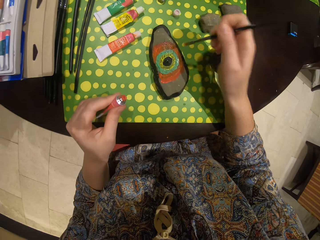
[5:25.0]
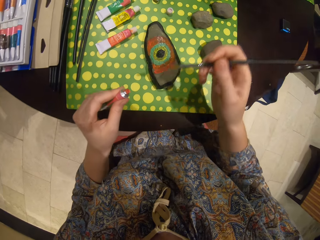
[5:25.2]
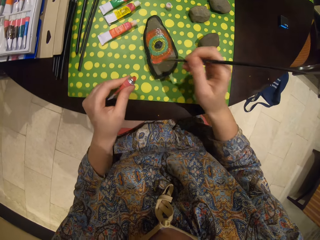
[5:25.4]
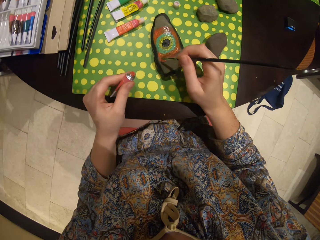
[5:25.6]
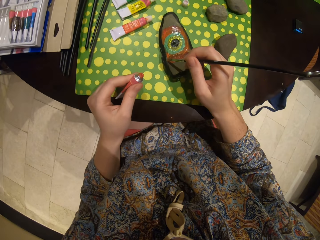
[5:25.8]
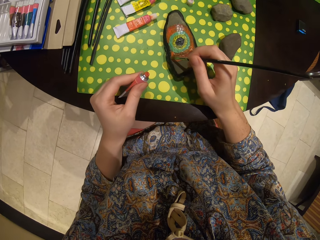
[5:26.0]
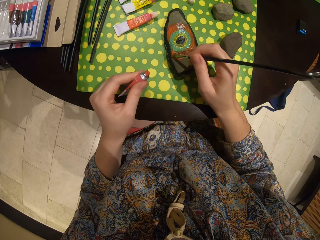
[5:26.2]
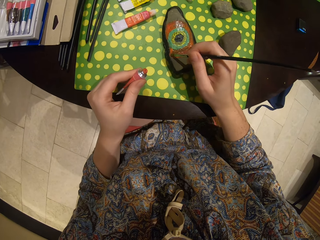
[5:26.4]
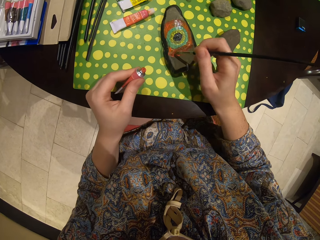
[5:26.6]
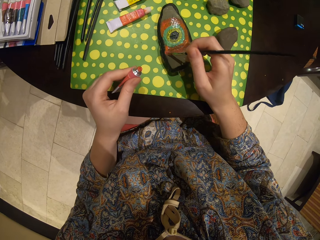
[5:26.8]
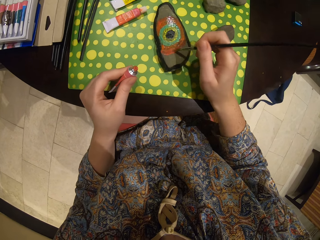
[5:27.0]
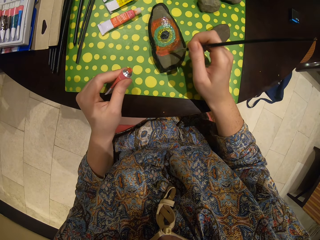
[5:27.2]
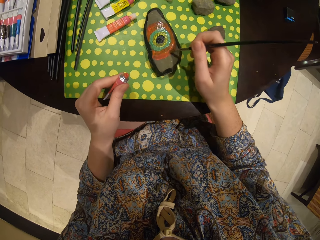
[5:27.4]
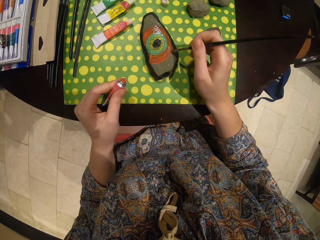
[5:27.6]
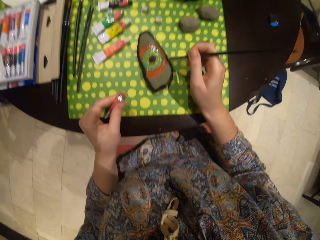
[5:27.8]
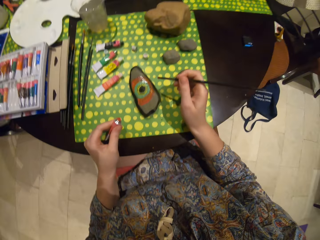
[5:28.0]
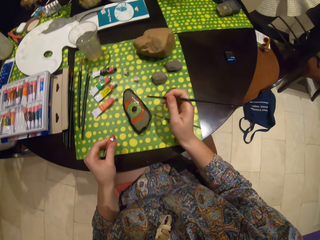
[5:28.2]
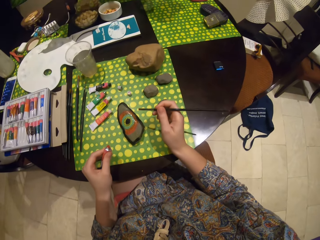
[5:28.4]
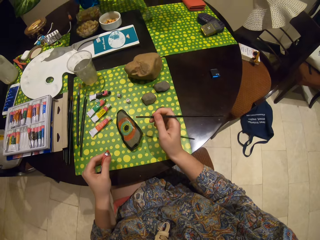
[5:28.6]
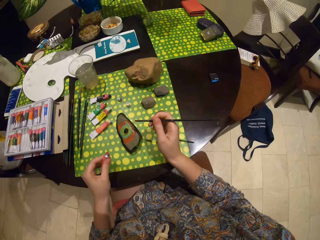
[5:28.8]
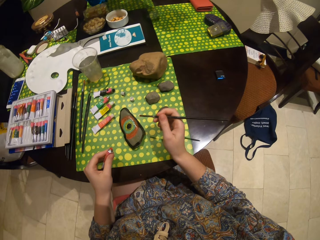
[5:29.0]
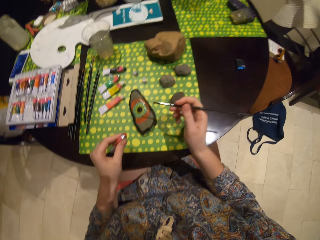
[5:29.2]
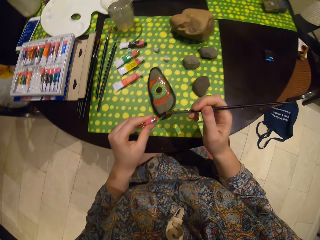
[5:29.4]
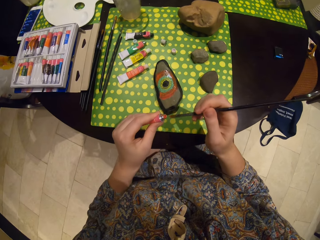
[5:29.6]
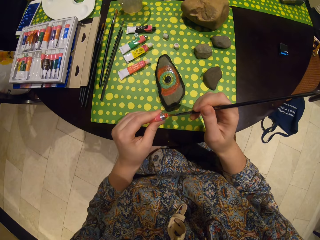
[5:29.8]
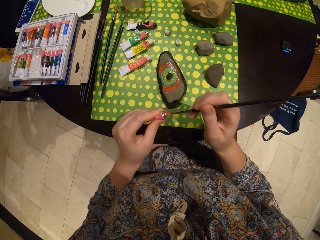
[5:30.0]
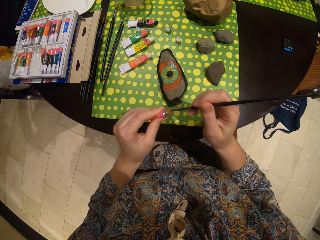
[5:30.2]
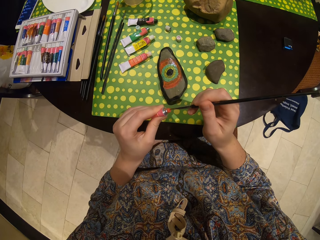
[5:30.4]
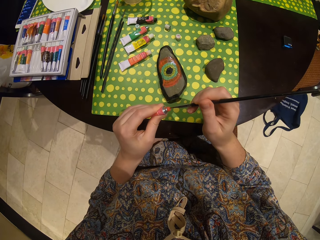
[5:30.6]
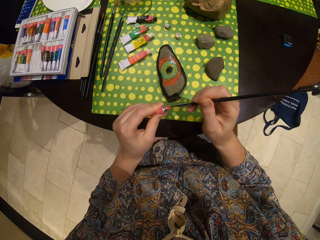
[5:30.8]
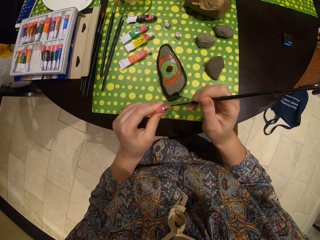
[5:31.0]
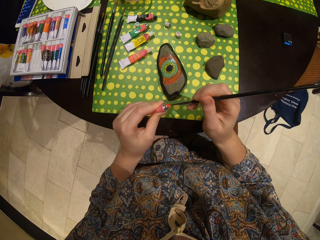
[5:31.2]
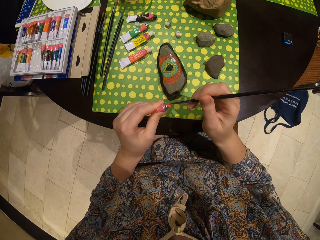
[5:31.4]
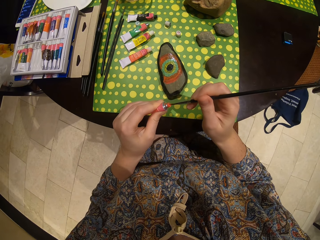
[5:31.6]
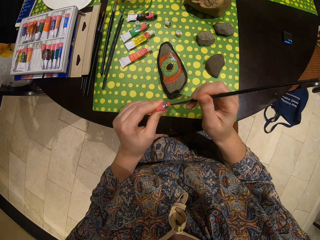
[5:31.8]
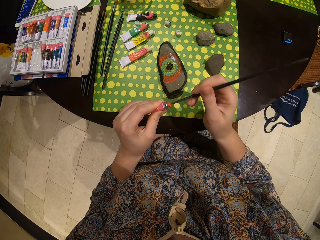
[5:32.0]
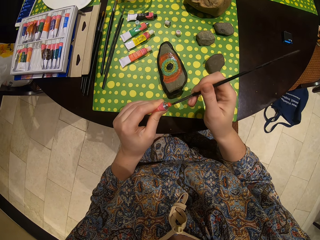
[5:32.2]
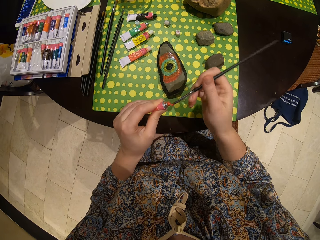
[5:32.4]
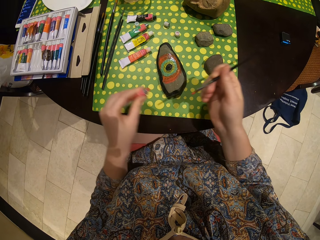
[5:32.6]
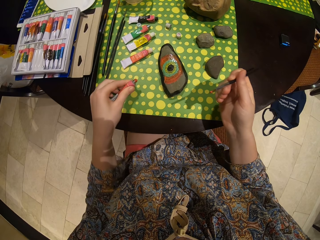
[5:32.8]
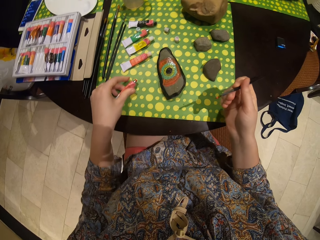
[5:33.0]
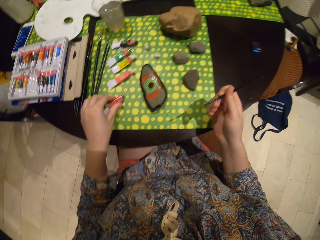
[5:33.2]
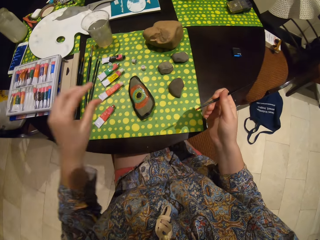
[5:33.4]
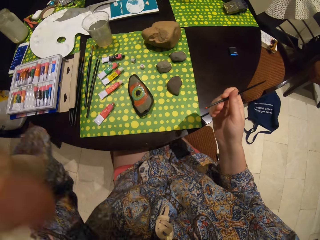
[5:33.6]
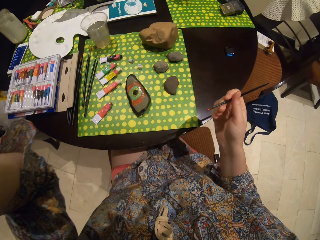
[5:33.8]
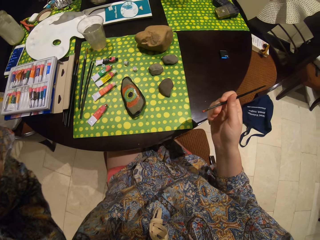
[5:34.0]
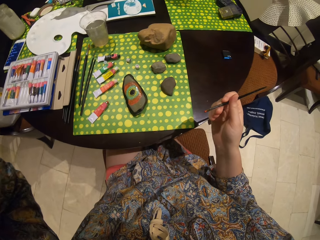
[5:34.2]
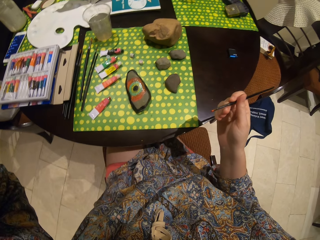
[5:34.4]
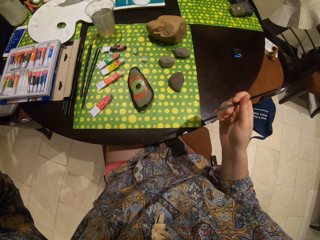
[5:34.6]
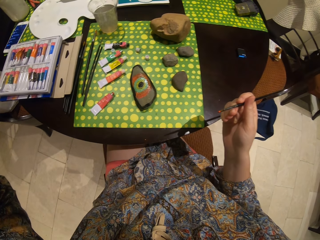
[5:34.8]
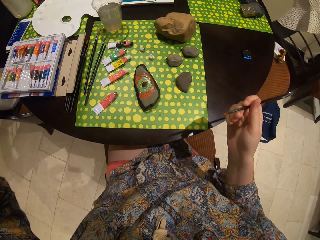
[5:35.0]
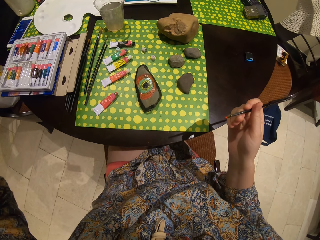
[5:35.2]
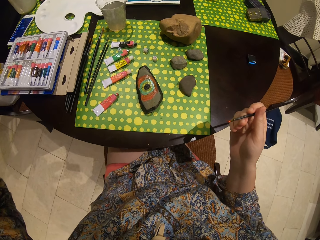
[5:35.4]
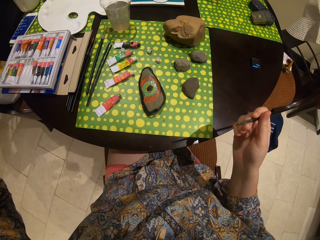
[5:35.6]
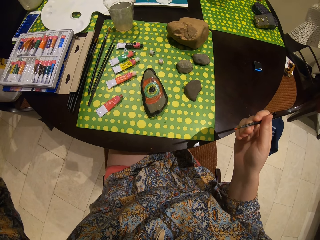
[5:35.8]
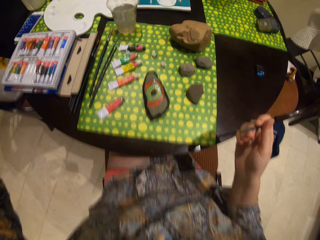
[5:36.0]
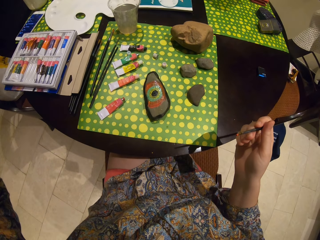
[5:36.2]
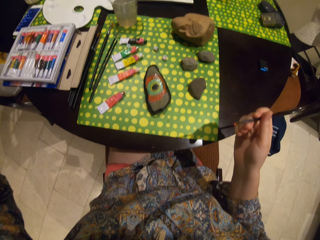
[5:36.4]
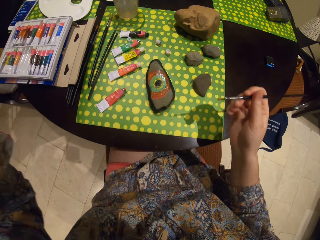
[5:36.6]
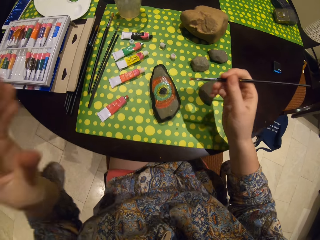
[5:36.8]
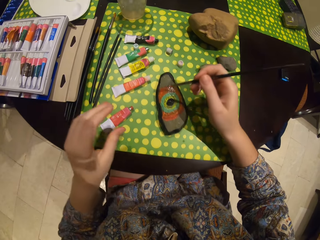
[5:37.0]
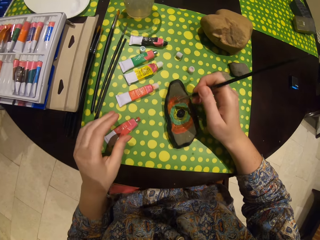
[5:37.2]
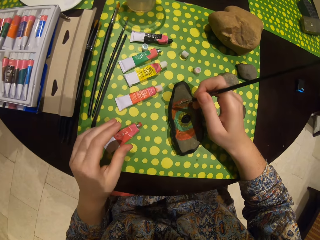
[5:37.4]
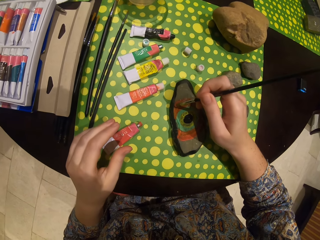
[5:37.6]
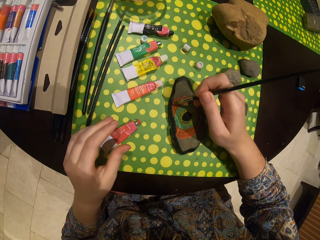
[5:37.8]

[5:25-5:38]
The camera wearer puts the pen in the paint. They take paint with a paint brush. They put the paint on the table. They raise the hand. They fix a camera.

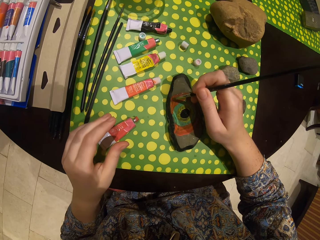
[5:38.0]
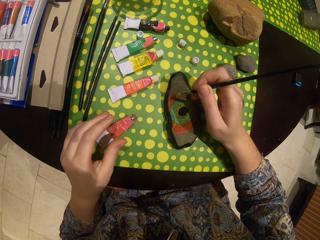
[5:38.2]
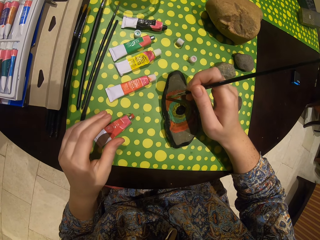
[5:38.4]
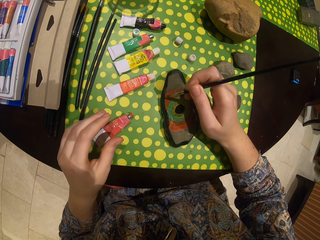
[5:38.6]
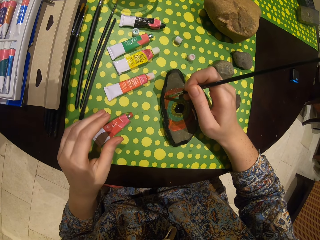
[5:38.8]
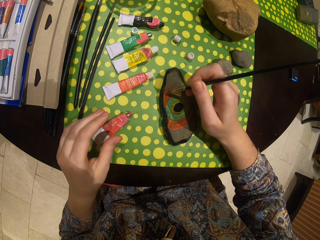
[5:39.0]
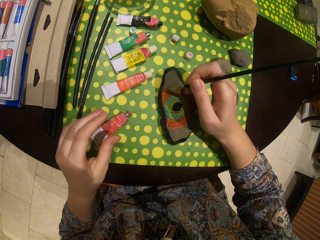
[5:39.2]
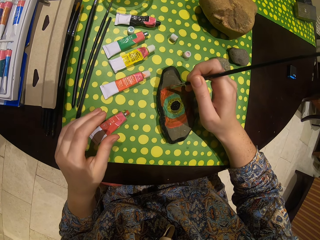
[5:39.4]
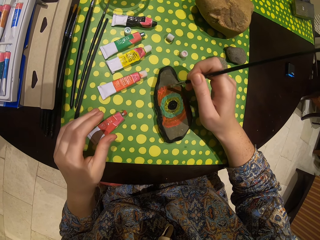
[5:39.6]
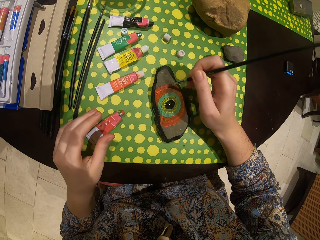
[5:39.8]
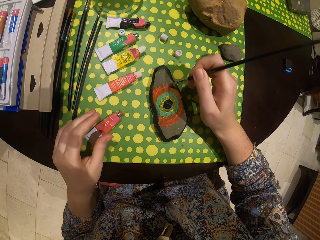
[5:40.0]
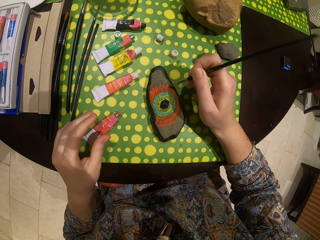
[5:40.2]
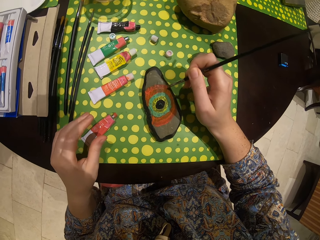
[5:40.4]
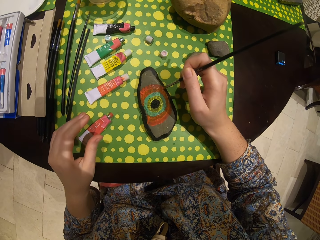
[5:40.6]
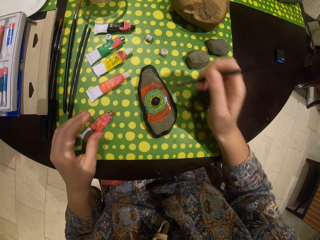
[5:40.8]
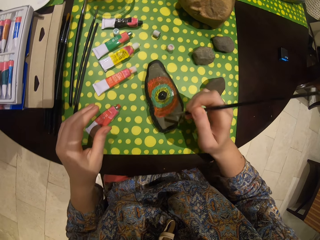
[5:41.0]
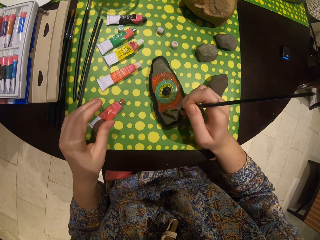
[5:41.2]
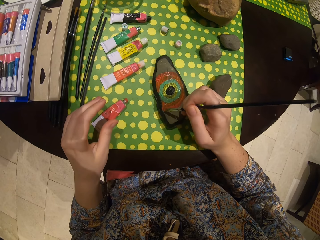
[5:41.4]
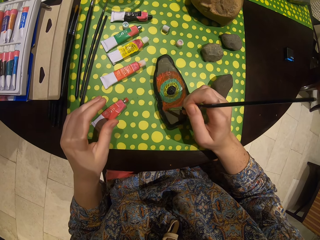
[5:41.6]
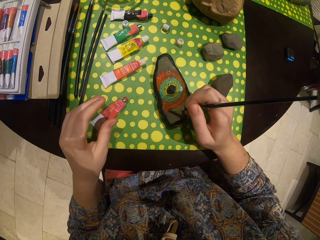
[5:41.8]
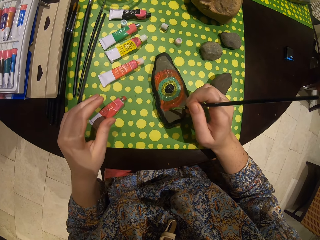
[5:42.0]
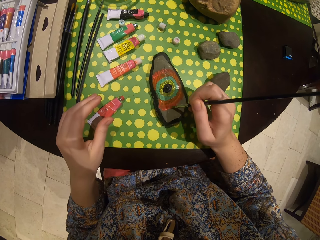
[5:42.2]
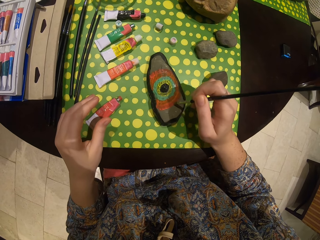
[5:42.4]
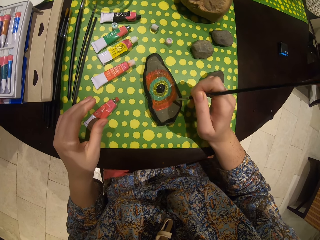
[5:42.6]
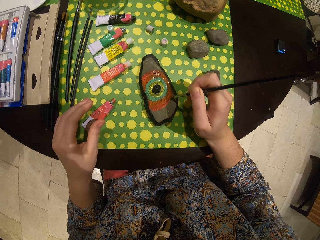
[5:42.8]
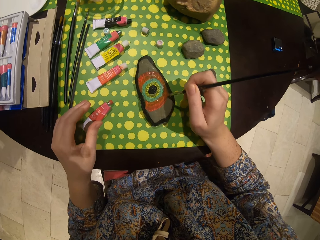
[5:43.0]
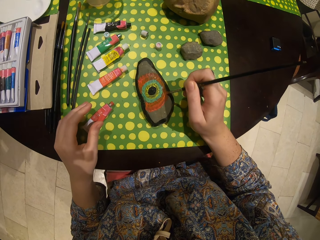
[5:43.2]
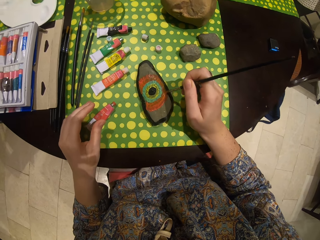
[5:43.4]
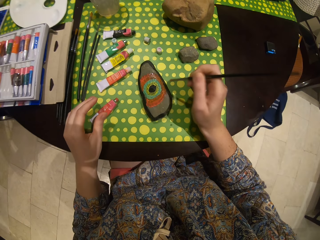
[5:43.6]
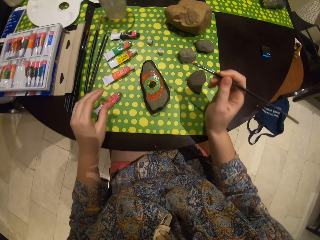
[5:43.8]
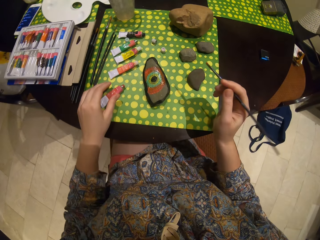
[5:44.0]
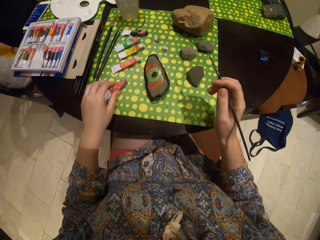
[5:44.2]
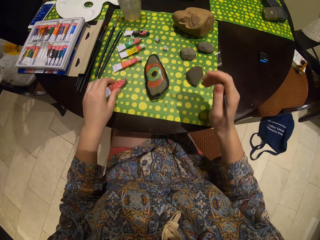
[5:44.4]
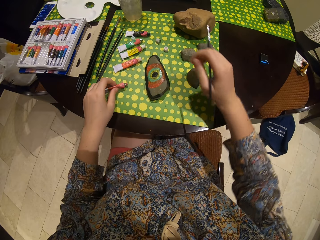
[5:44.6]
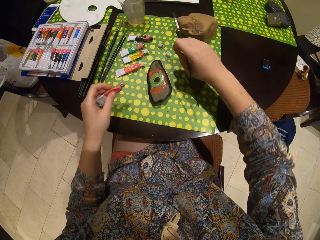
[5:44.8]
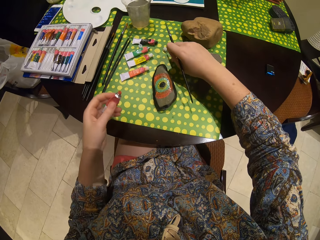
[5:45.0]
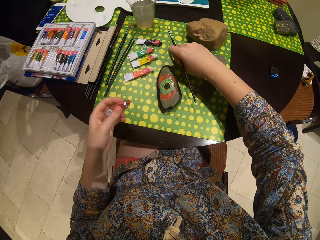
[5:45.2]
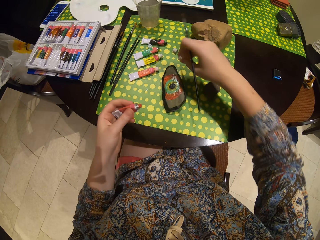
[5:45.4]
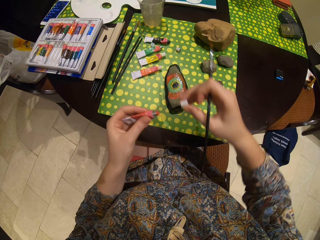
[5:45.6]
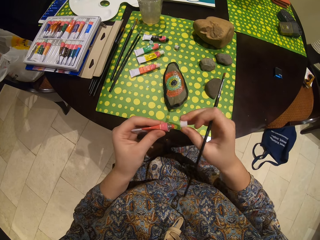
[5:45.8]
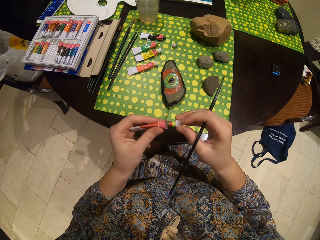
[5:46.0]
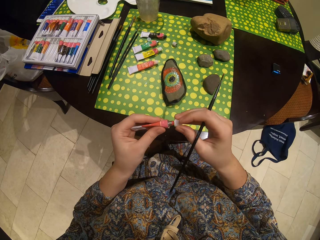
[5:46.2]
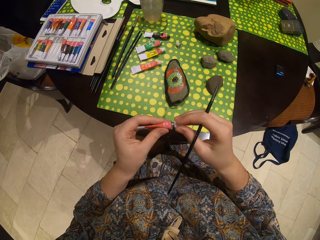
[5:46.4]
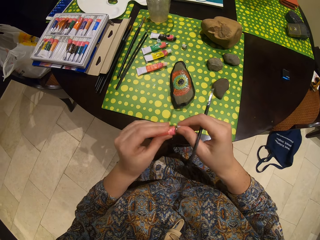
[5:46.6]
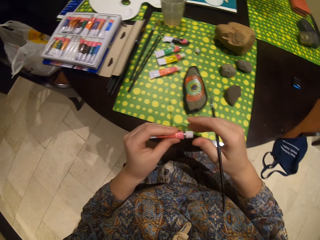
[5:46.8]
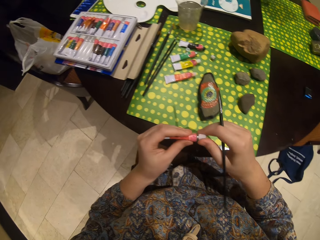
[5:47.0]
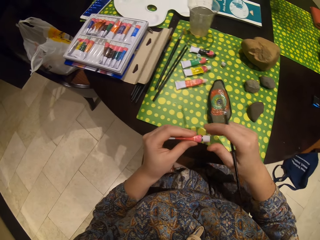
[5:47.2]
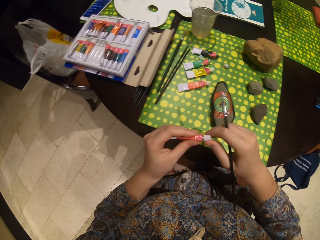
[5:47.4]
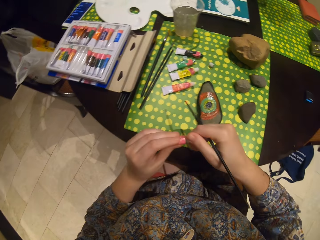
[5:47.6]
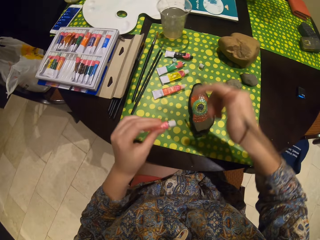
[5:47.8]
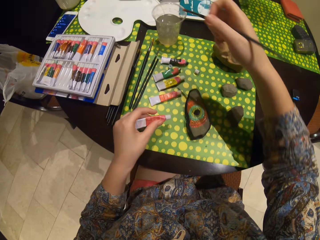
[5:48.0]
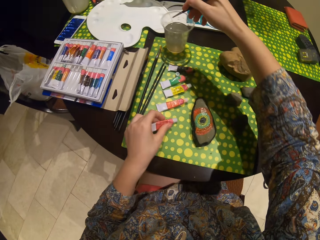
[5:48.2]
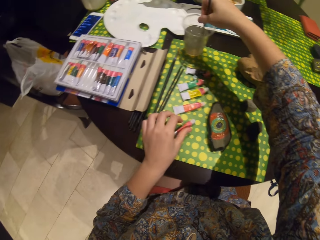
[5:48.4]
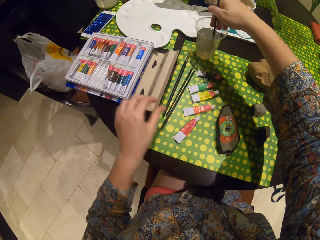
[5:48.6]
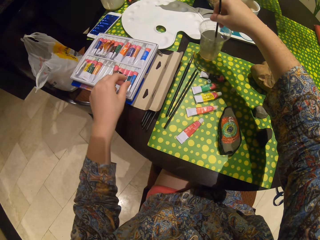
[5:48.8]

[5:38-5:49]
The camera wearer paints the stone. They pick the paint and the lid. They close the paint.
